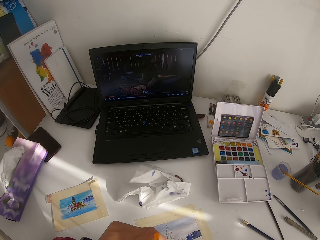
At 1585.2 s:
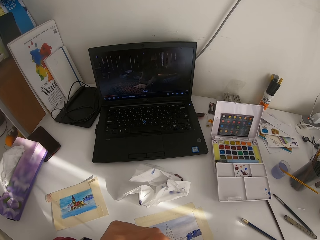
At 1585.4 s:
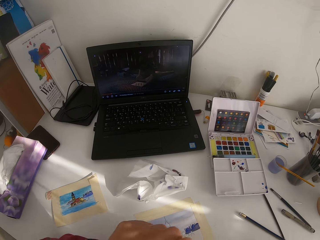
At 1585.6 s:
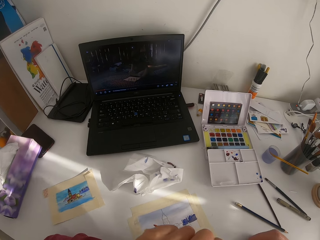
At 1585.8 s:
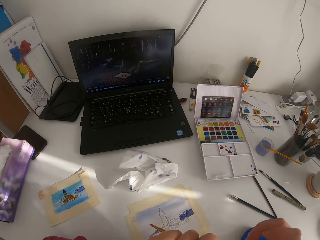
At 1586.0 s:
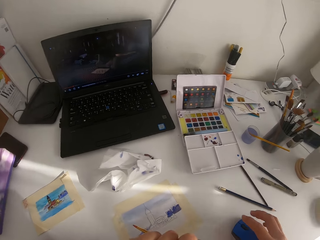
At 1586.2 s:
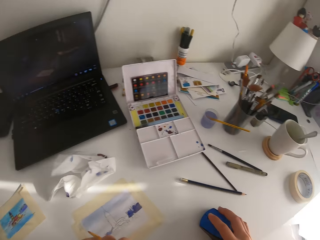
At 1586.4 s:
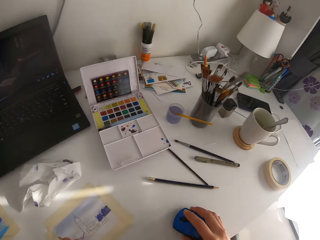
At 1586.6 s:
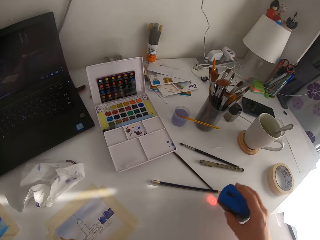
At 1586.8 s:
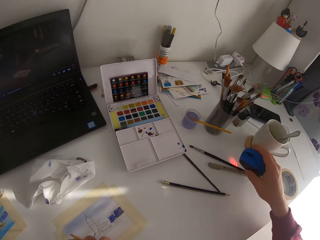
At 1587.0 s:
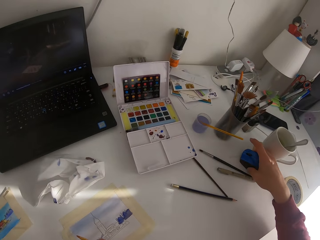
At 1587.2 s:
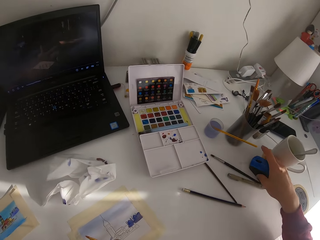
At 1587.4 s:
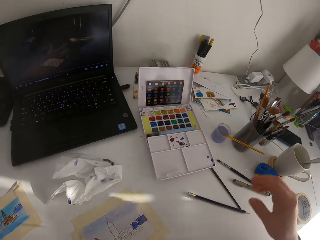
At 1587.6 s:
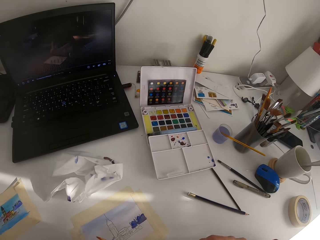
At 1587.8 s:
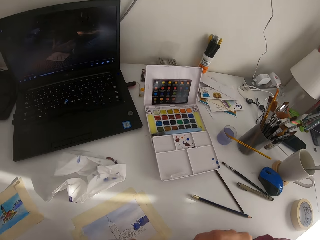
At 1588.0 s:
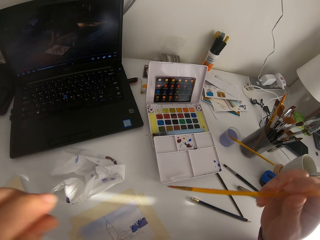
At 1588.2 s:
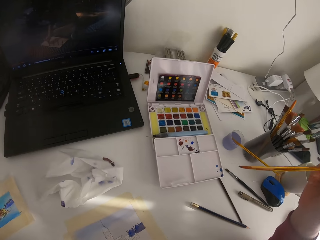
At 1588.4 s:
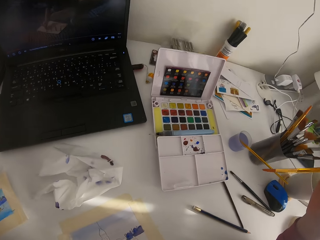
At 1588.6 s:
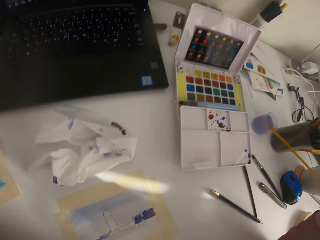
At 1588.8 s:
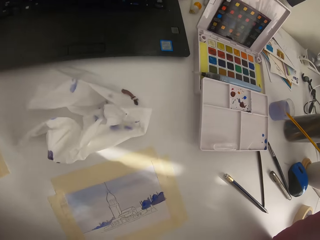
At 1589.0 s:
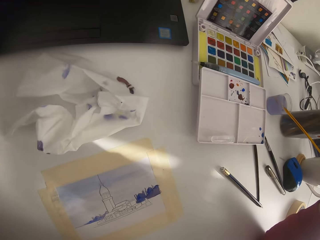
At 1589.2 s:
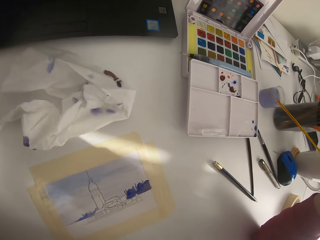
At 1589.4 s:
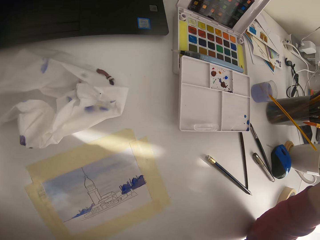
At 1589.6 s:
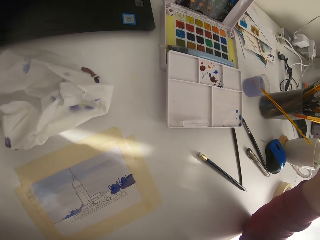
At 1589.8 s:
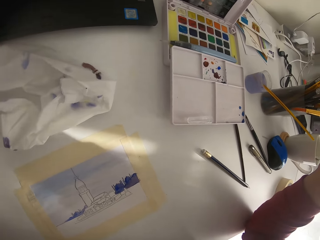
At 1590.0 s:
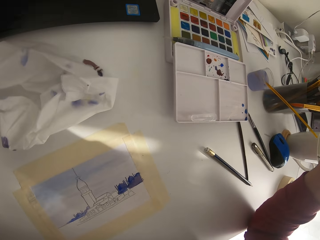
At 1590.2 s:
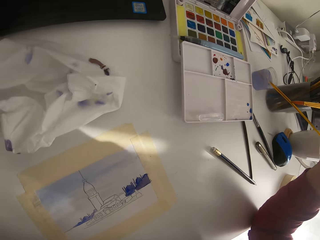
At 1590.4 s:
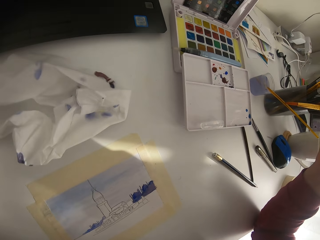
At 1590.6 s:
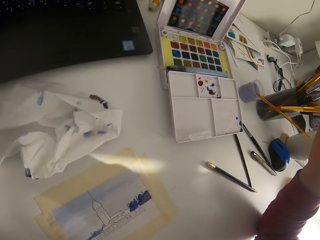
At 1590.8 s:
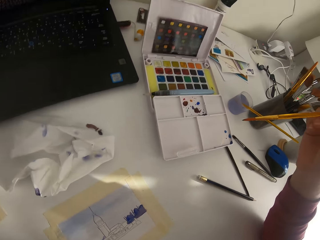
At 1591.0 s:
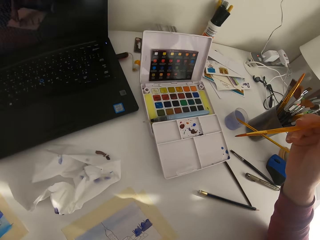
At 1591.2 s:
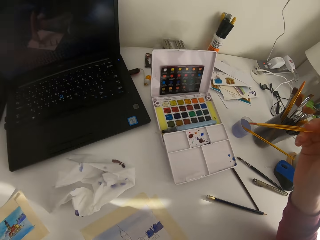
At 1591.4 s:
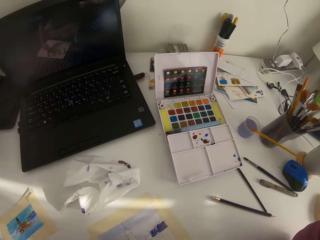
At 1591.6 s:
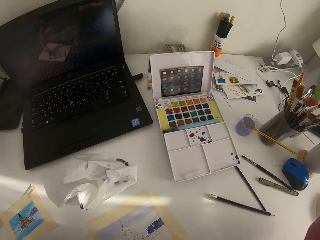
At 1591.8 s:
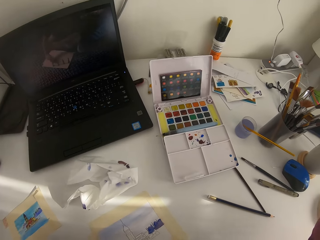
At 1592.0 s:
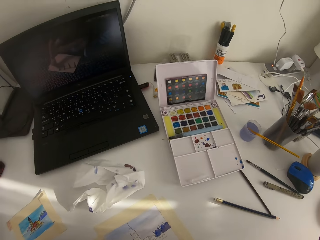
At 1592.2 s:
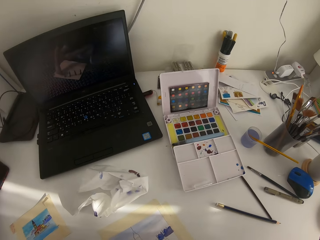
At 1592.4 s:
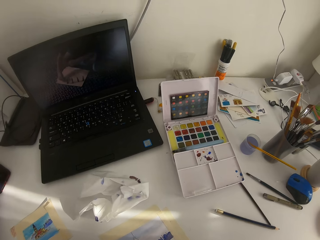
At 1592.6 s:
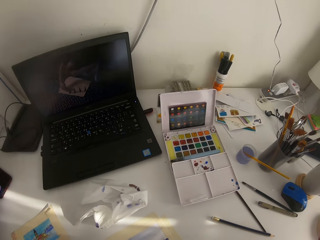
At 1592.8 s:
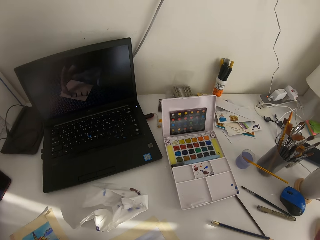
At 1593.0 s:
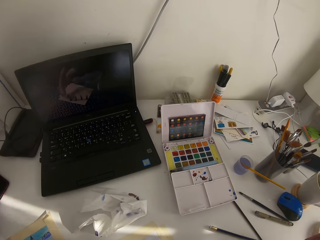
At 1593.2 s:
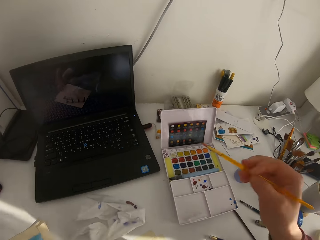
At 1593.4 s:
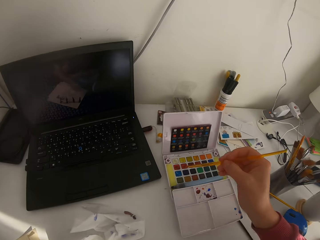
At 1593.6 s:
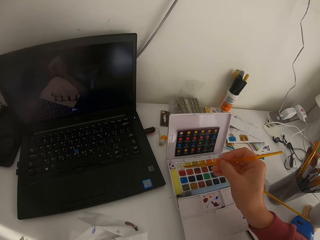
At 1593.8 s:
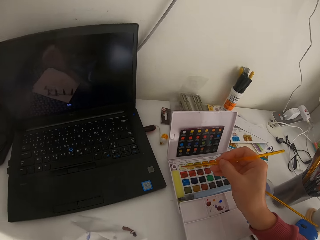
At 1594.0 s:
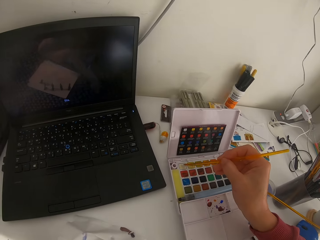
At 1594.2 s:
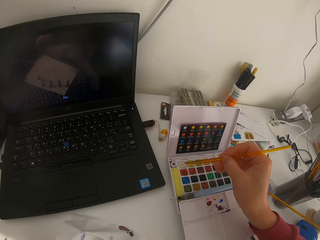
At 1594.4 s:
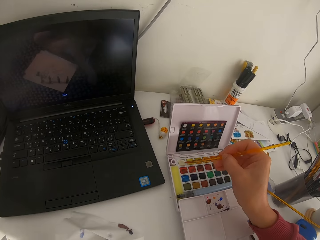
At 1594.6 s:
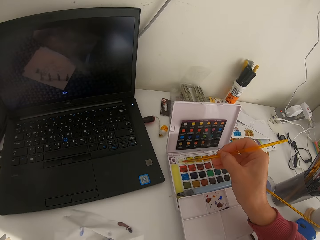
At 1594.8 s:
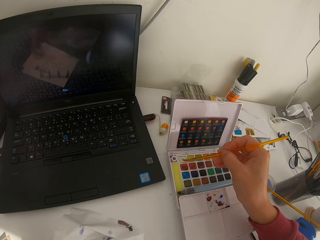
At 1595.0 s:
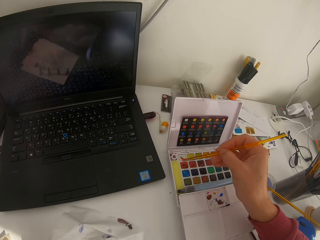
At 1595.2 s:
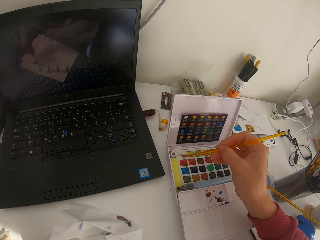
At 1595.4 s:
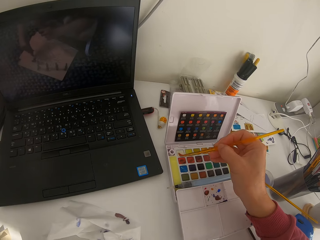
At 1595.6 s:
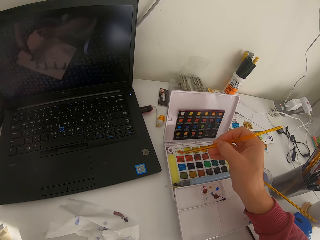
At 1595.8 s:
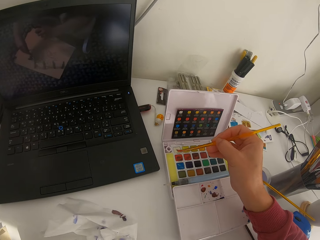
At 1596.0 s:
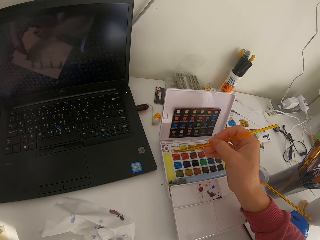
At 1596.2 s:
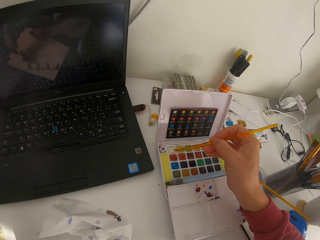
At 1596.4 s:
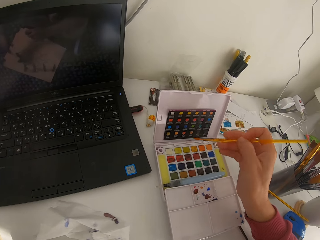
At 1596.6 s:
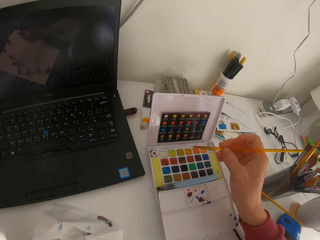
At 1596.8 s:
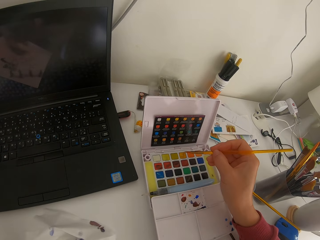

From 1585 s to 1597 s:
The camera wearer watches on the laptop. They move the mouse further right. They pick up the paint brush. They watch on the laptop.

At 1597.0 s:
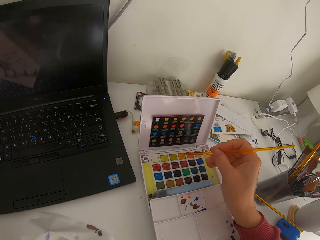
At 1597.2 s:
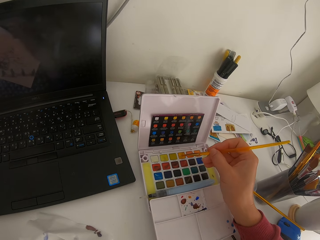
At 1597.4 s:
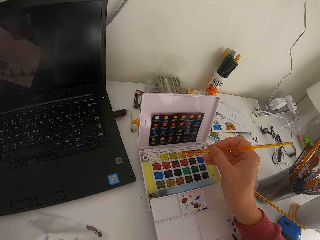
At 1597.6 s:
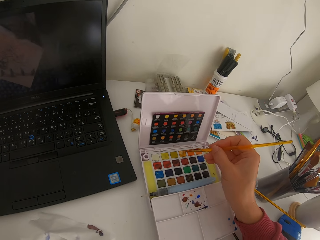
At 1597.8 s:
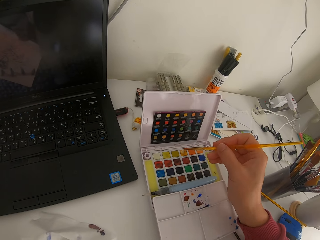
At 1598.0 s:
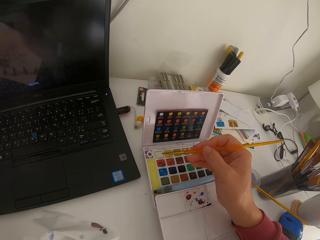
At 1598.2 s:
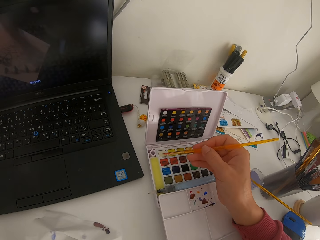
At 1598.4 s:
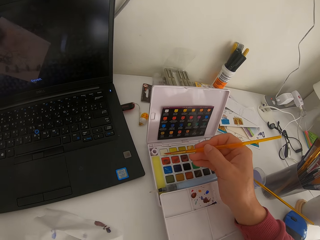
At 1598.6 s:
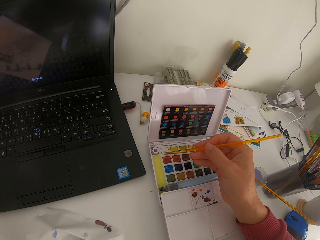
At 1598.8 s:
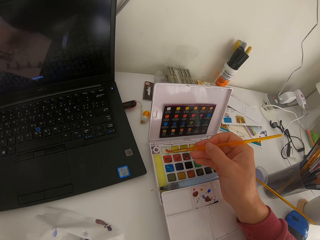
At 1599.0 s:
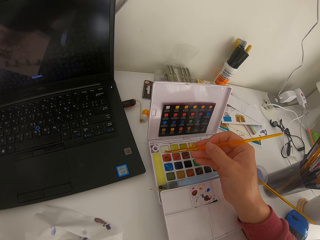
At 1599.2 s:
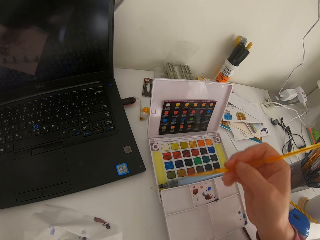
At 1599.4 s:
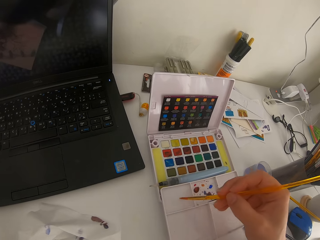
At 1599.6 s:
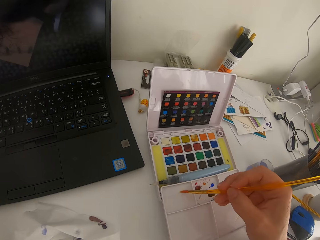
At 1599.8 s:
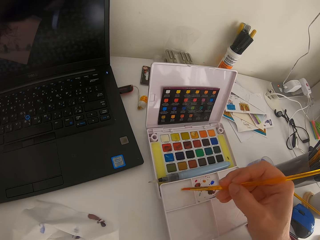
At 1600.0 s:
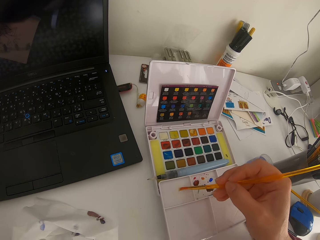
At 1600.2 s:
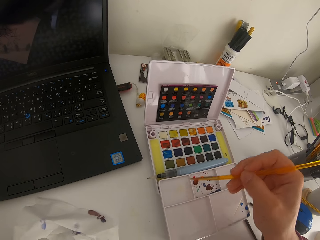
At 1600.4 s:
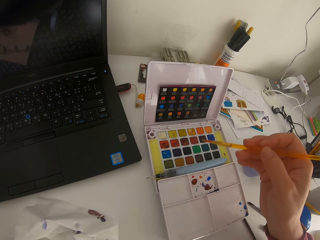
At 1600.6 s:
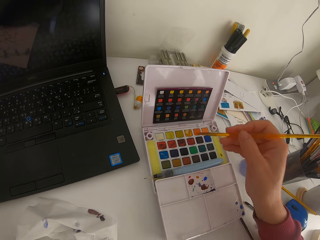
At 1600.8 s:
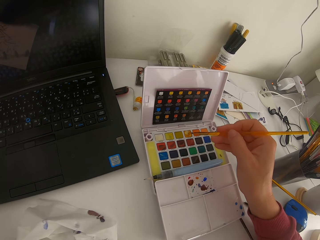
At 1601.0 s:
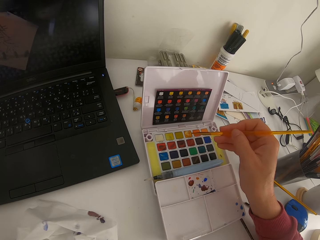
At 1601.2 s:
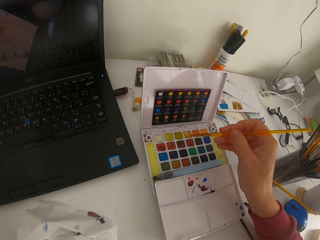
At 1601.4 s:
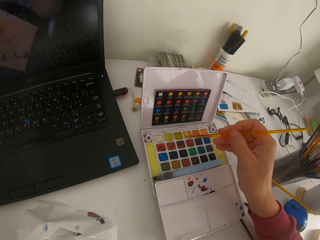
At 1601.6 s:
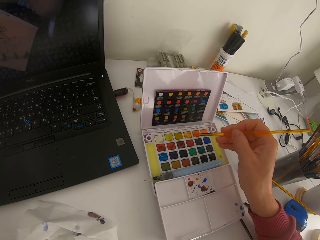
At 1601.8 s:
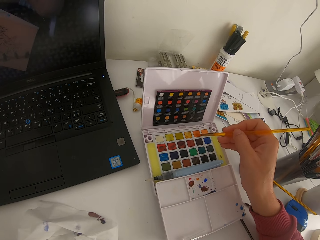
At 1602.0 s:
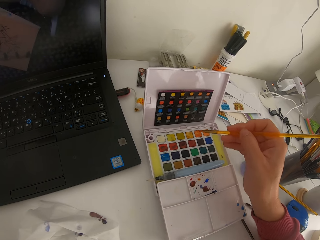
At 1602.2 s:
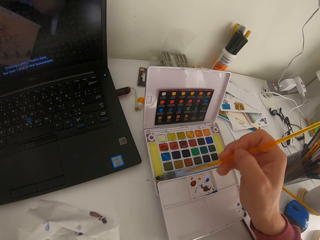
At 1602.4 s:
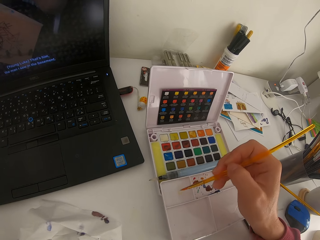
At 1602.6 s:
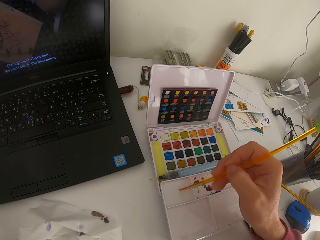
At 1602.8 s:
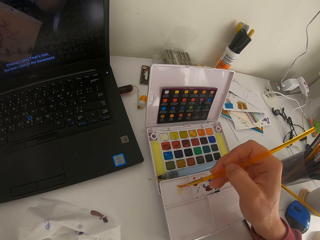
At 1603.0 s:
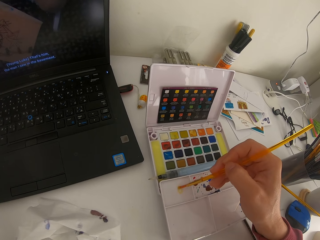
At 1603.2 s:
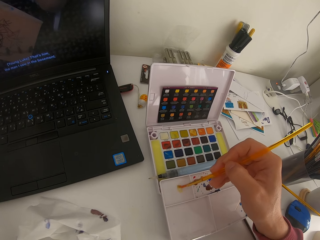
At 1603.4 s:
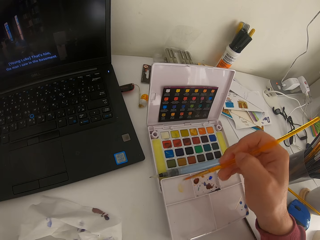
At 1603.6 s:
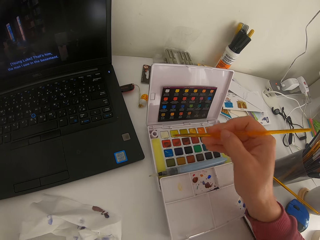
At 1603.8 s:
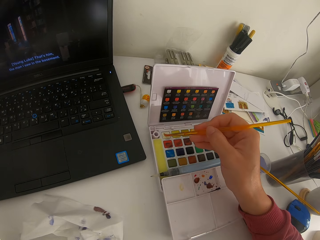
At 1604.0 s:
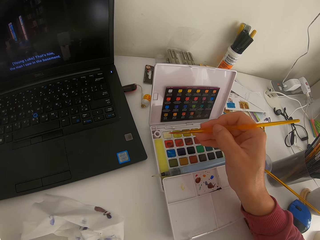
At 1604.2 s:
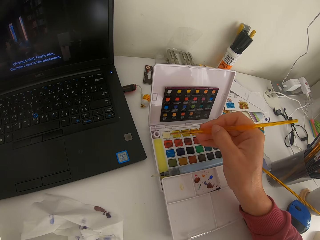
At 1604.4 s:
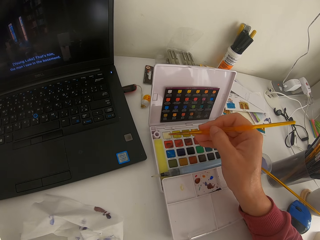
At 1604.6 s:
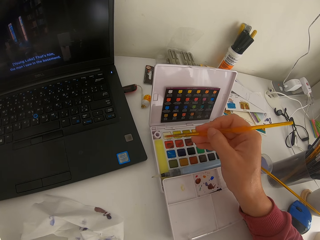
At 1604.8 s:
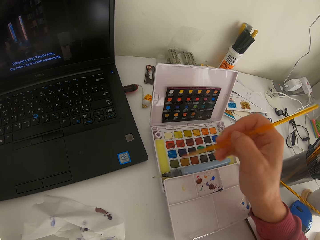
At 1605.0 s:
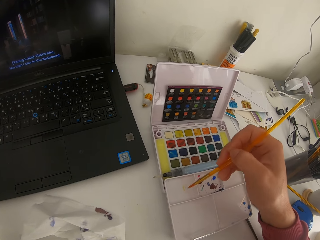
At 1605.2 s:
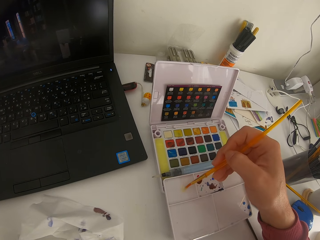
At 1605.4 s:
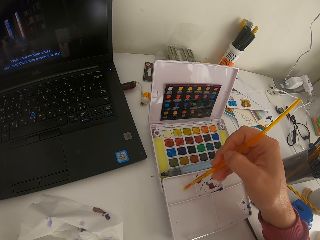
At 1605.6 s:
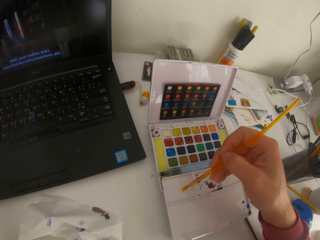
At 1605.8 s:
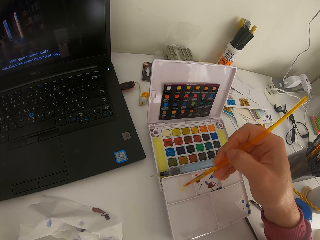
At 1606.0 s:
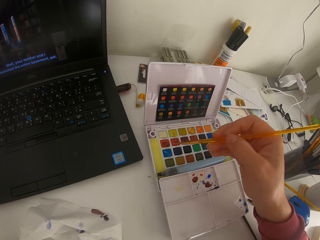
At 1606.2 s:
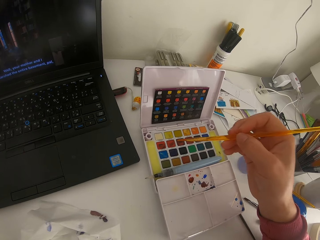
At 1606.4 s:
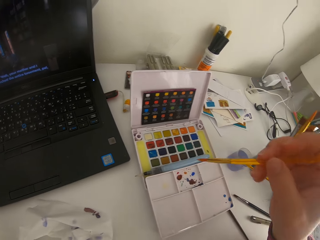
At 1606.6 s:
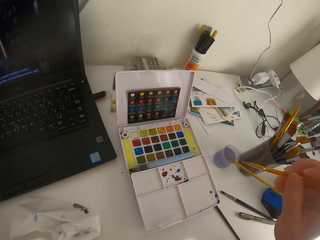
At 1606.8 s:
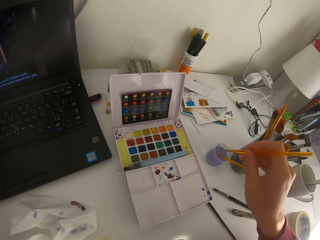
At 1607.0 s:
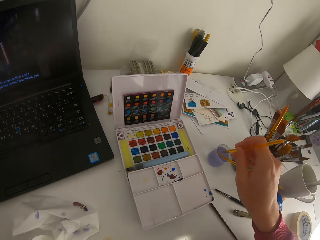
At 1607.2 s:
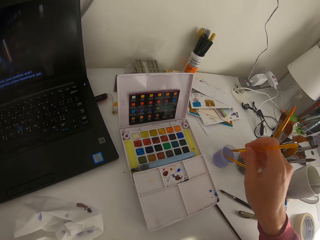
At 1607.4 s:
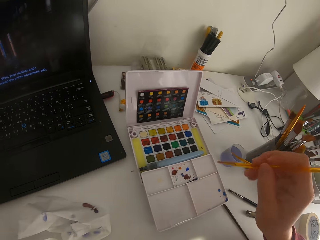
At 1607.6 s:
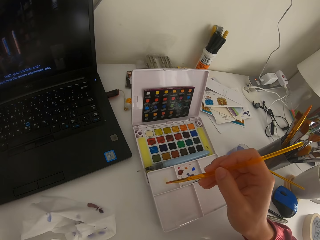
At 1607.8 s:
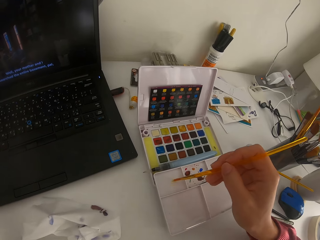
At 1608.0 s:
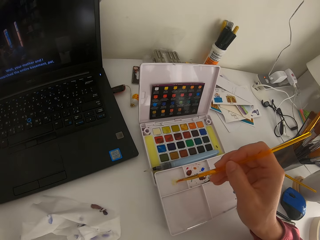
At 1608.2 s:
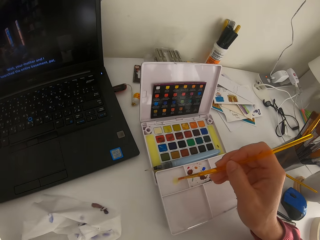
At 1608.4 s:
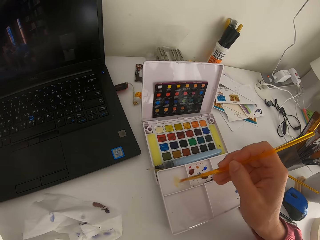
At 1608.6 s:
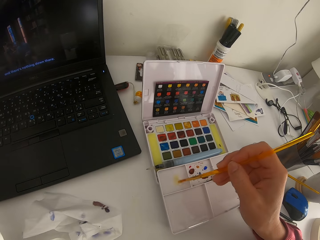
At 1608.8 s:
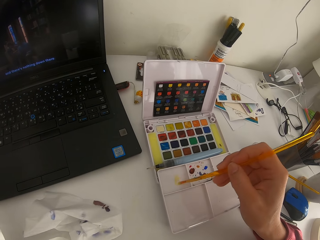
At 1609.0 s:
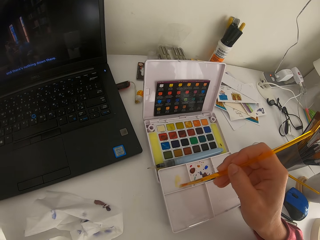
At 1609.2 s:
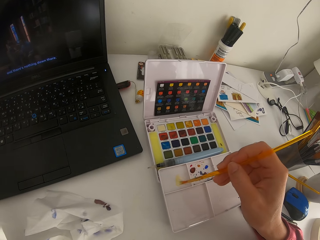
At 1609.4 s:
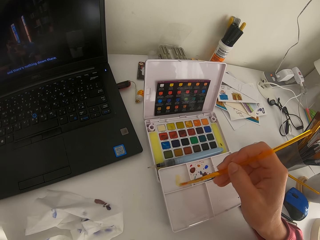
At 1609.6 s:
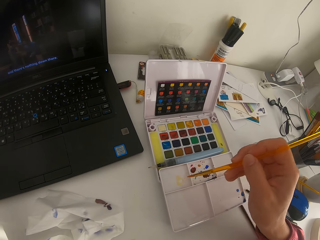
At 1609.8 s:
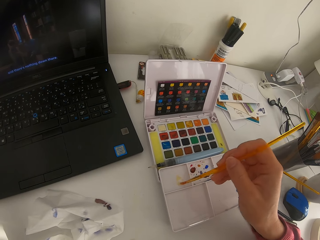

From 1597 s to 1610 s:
The camera wearer touches the paint brush on the solid watercolor. They mix paint on the palette. They touch the paint brush on the solid watercolor. They mix paint on the palette. They touch the paint brush on the solid watercolor. They mix paint on the palette. They dip the paint brush in water.
